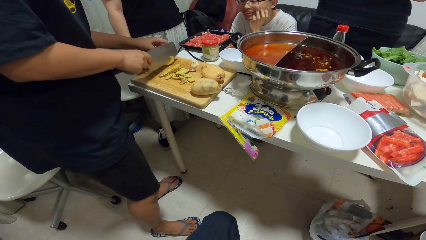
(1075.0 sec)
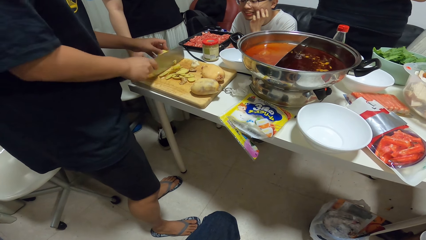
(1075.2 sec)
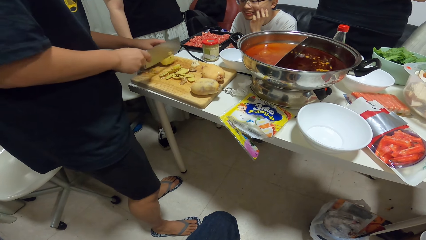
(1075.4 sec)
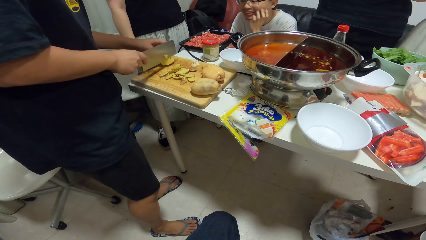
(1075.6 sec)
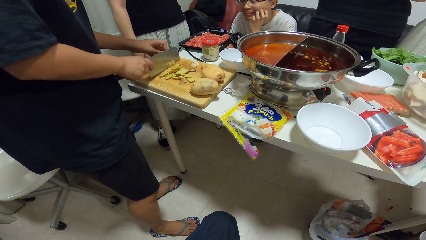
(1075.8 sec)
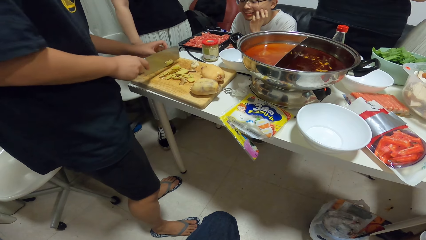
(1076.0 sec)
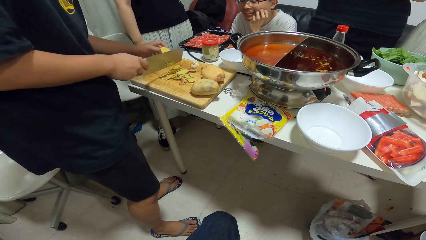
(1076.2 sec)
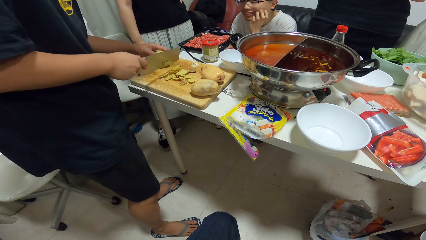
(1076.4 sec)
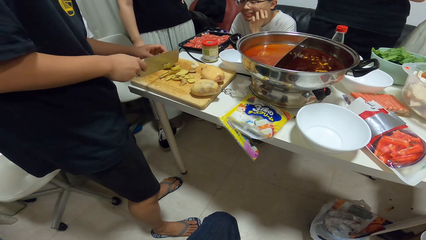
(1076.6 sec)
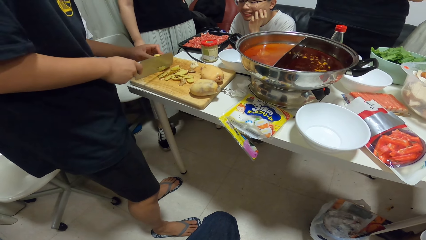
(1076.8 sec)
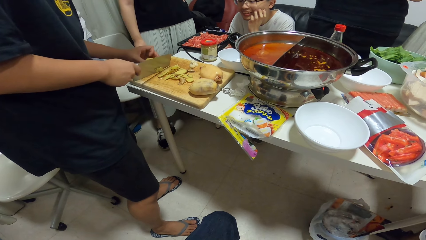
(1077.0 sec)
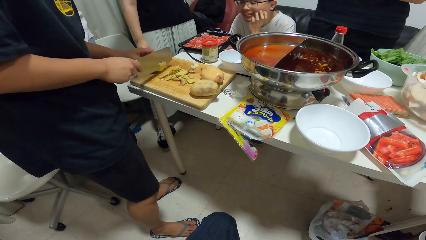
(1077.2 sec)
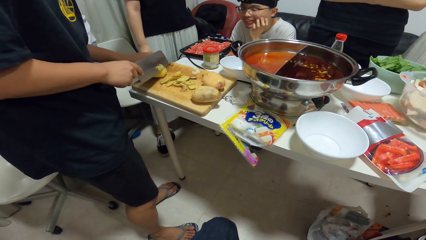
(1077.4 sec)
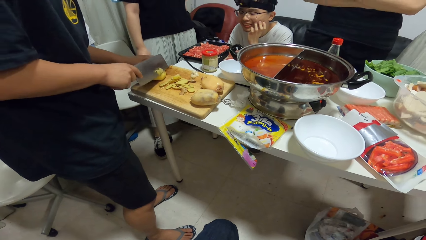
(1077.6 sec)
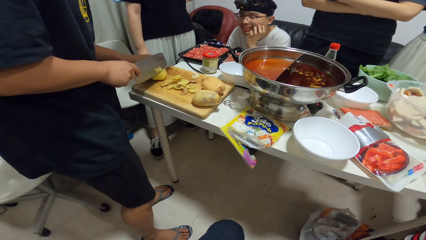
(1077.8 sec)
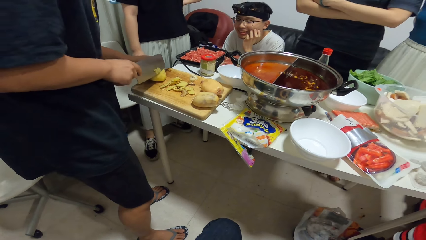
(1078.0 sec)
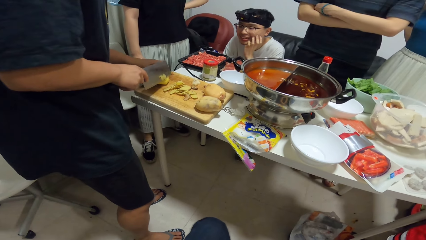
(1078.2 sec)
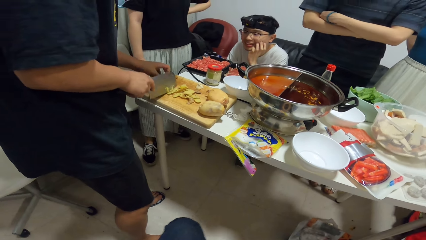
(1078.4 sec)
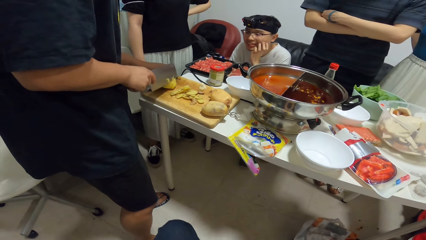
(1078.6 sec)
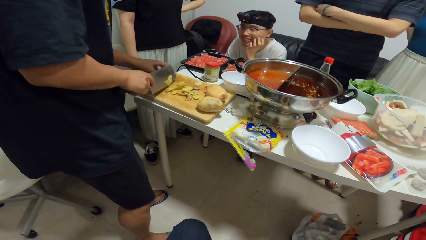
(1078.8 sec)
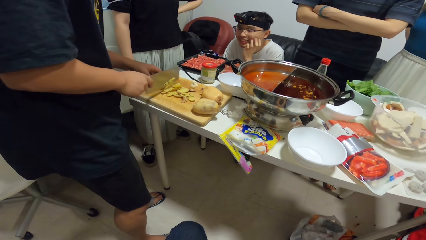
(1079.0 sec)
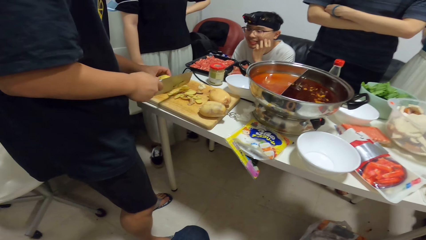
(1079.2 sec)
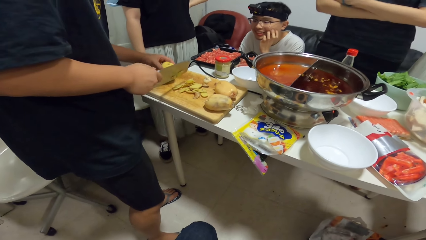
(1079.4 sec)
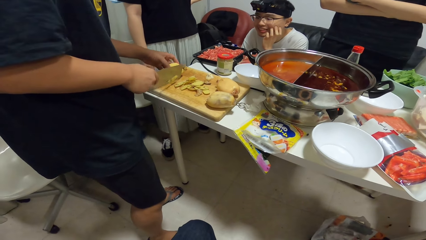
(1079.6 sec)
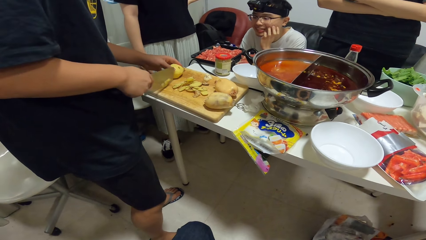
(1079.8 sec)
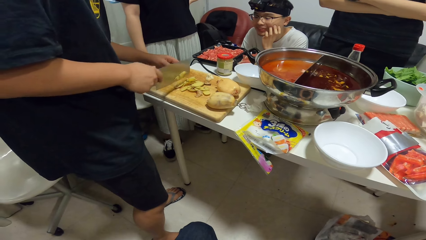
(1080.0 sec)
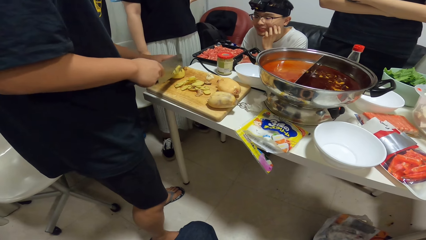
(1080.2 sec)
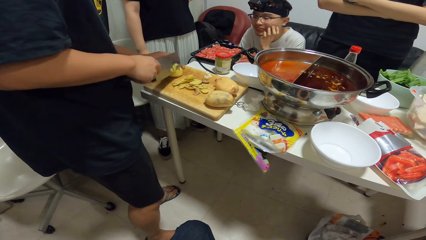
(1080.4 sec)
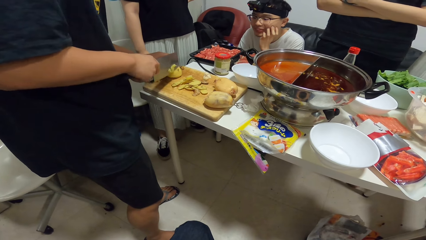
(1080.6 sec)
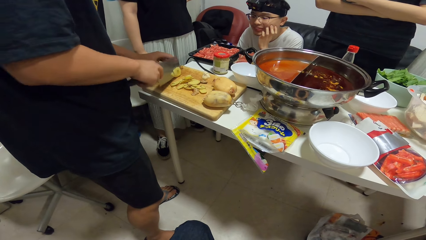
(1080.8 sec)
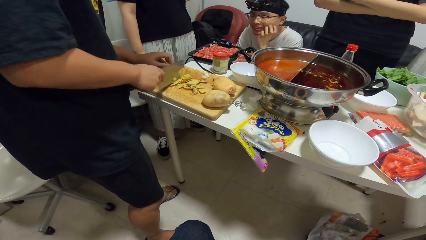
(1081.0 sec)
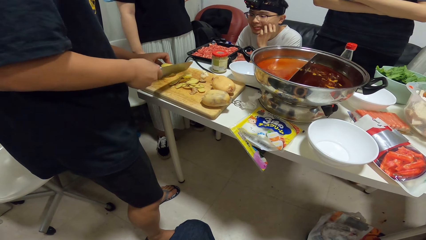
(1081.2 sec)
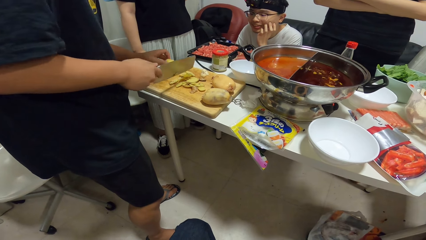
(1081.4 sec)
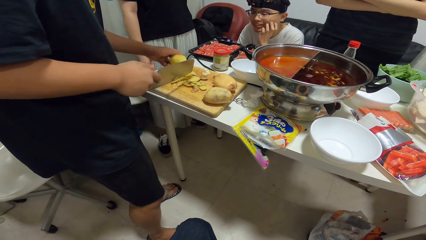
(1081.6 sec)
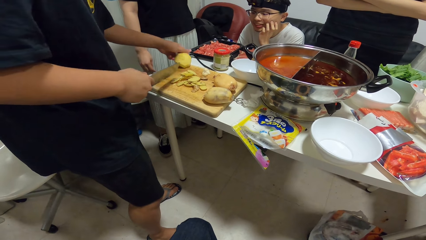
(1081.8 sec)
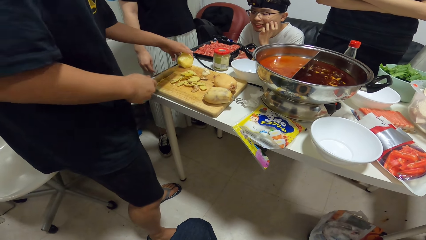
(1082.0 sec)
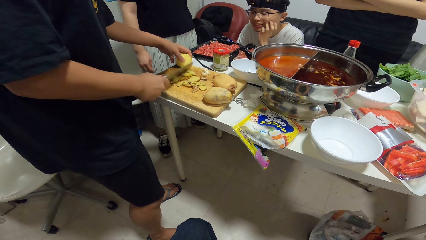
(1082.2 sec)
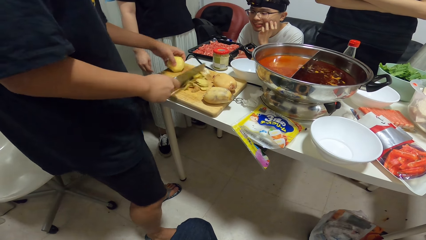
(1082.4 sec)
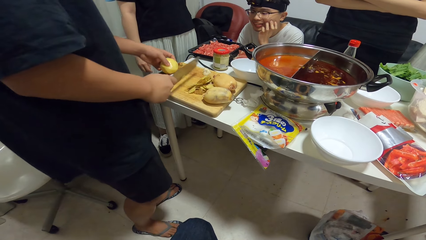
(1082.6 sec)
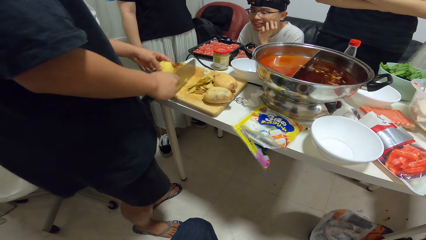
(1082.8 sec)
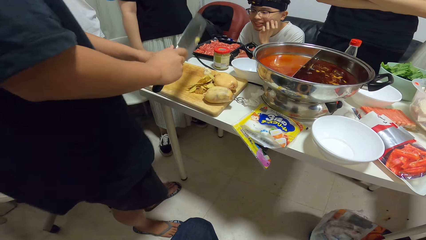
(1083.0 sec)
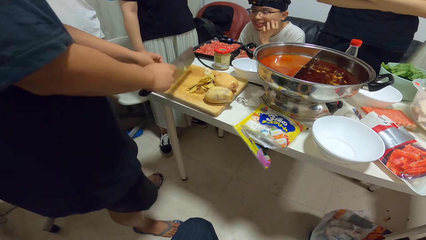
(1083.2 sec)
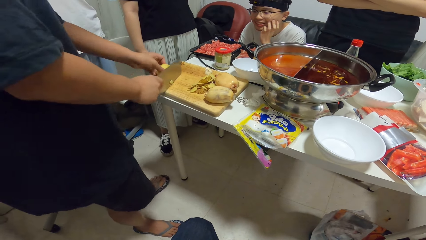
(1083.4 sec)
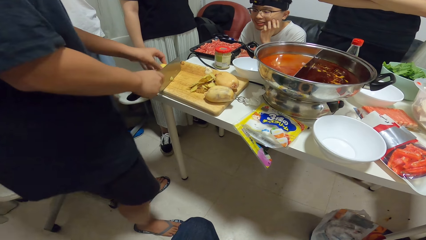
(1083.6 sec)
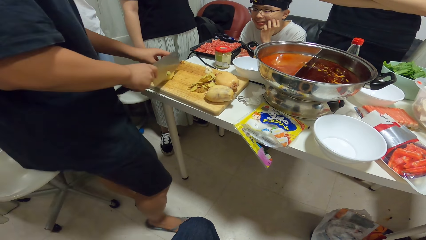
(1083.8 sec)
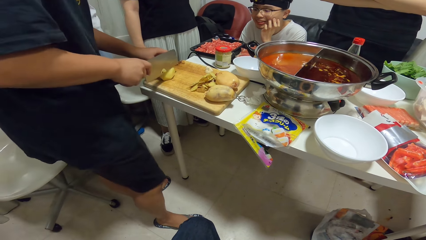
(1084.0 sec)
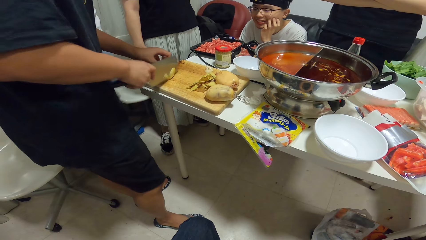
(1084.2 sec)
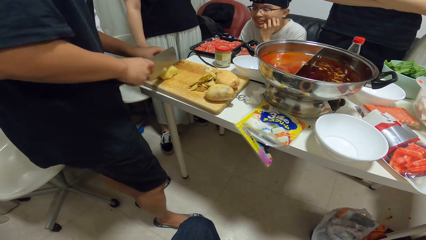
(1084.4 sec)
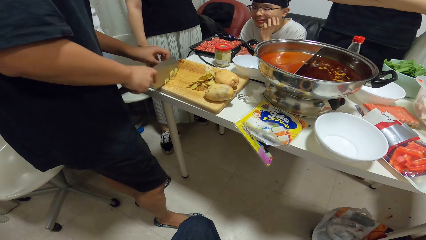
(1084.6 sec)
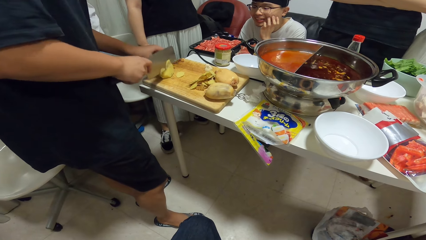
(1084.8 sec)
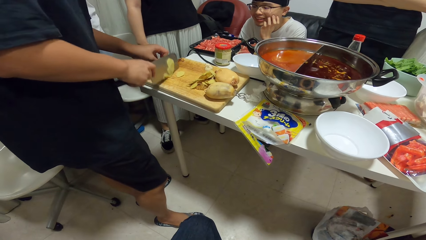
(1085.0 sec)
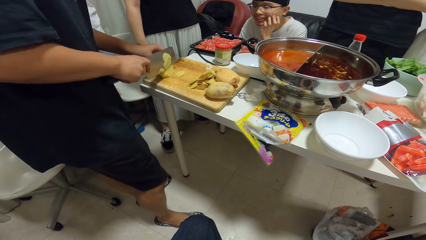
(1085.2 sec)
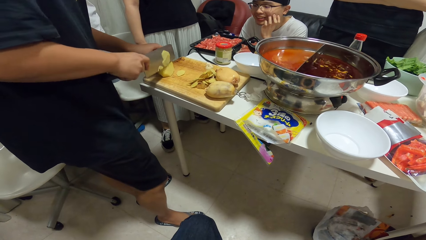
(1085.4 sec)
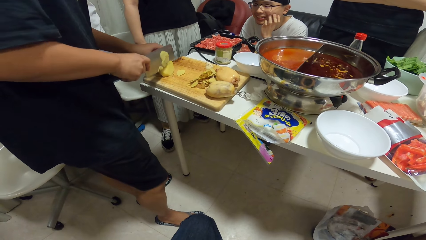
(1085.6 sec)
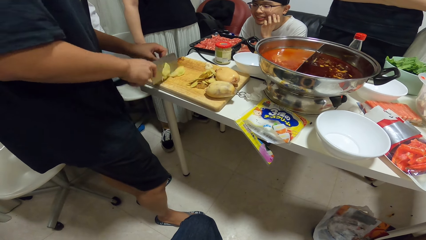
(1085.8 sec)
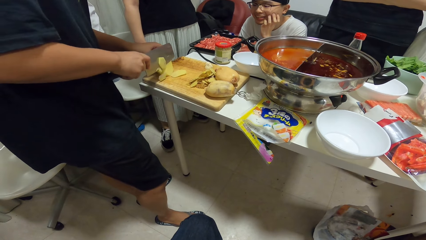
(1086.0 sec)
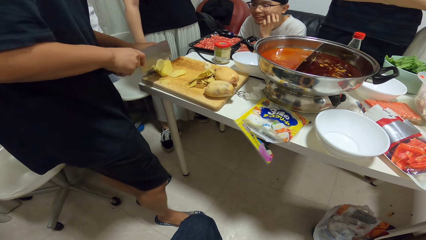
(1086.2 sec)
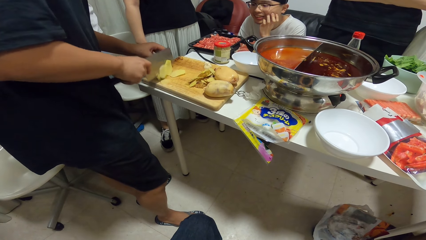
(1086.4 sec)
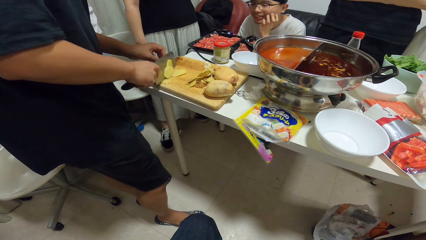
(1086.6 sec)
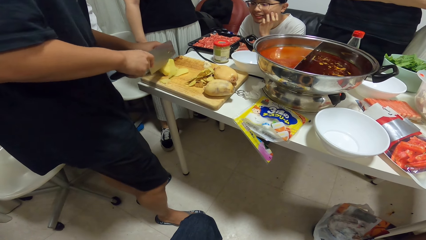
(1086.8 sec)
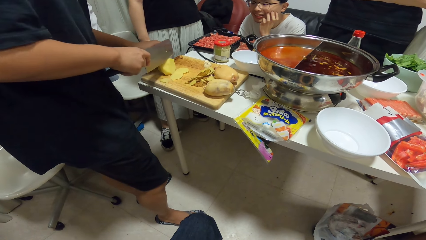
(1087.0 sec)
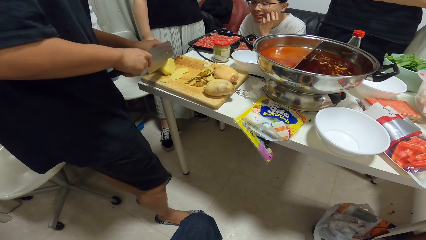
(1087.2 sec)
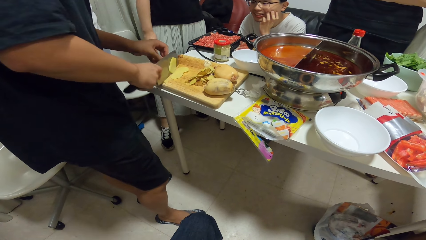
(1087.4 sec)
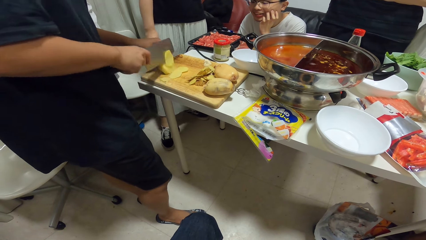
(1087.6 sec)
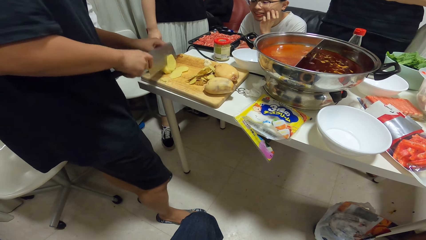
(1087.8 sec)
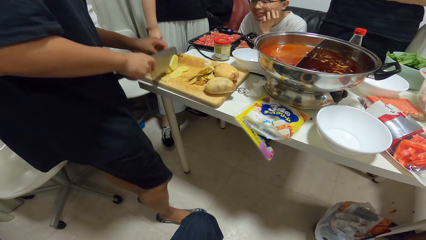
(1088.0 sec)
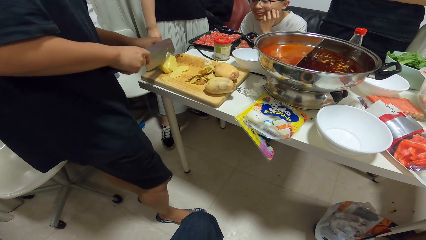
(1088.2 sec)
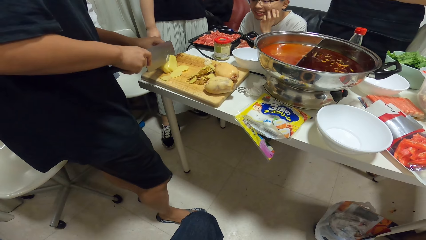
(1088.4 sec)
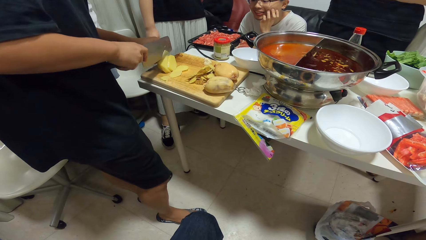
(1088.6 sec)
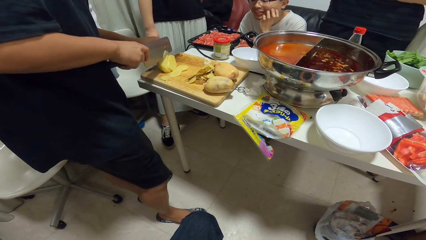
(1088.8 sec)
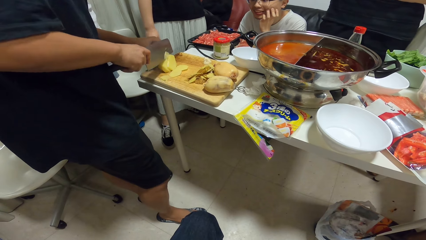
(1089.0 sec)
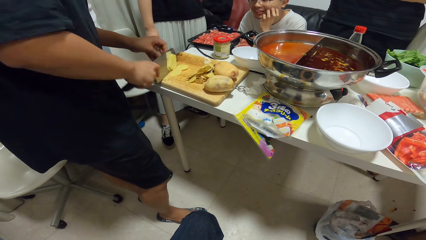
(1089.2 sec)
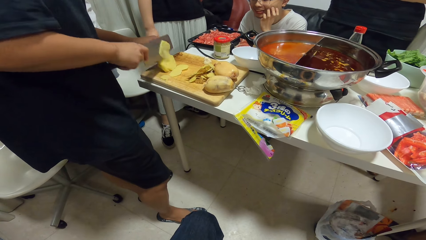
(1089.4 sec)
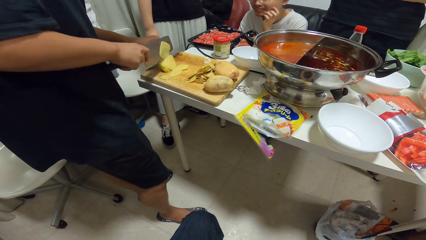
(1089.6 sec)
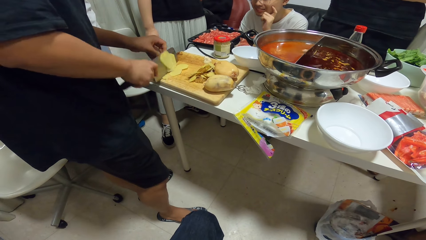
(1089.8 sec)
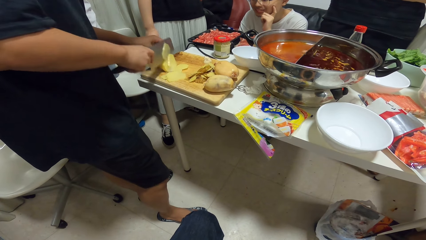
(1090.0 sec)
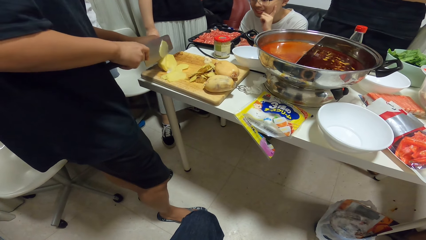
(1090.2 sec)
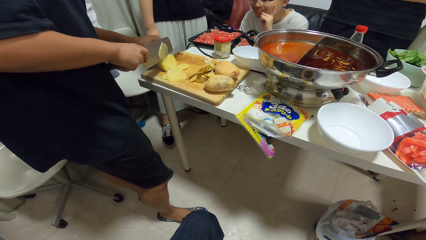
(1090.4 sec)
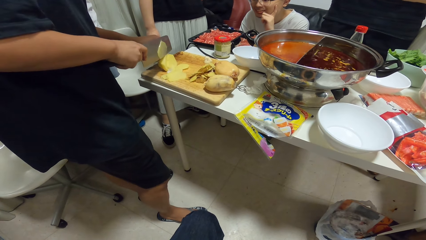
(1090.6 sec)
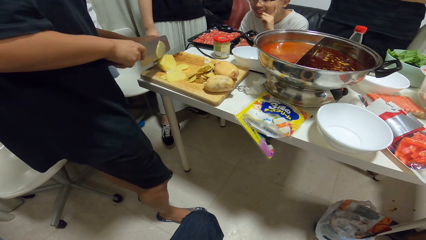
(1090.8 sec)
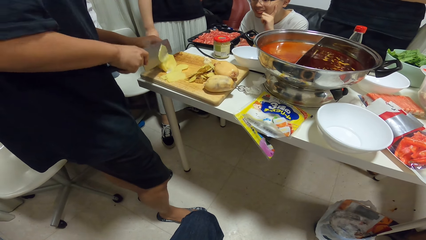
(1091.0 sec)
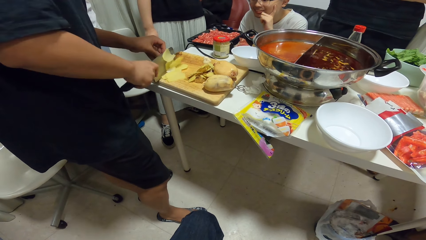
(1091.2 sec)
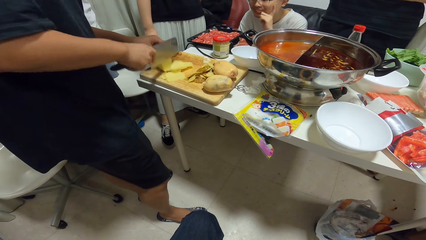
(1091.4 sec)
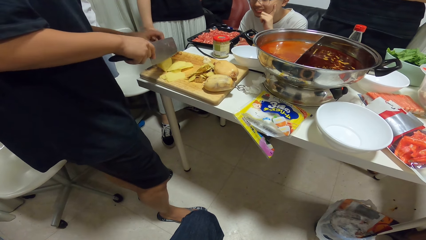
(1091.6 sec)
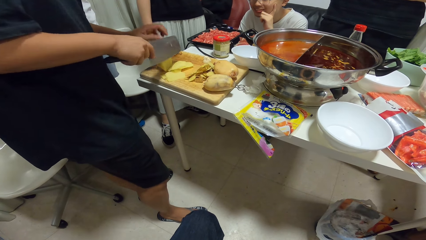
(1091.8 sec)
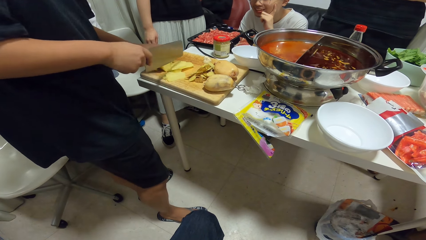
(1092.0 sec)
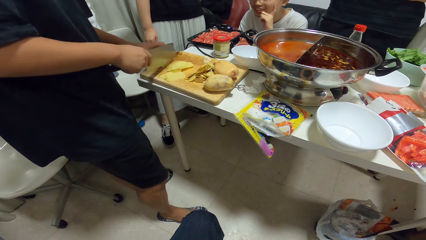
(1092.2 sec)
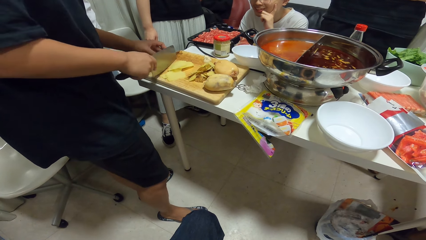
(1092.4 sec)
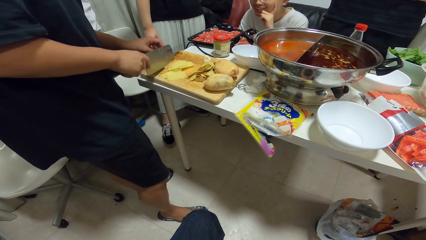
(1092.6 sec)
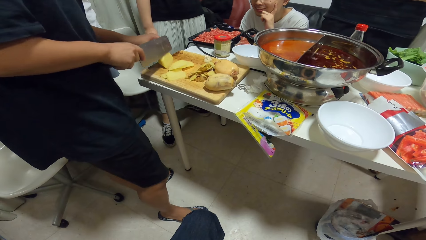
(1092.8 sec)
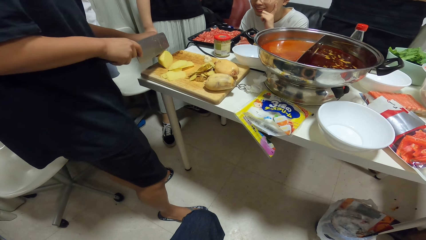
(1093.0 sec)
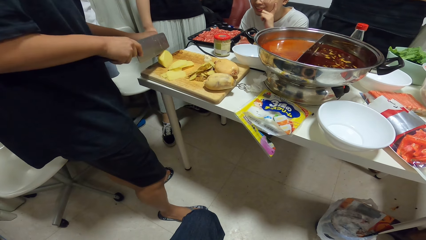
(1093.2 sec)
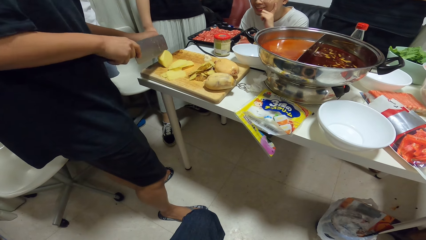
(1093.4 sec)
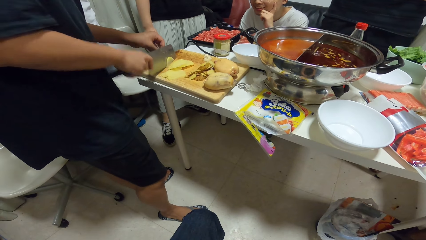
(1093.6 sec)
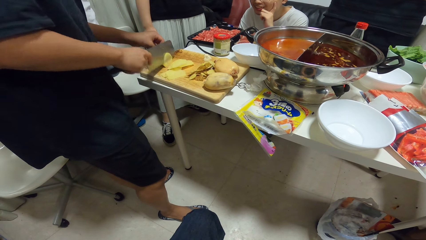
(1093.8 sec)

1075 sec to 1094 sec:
A man pushes the potato skin aside with a knife. The man chops the potato with the chopping knife in his right hand on the chopping board.
